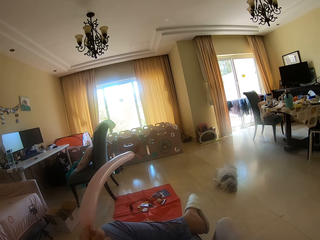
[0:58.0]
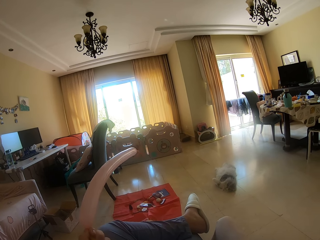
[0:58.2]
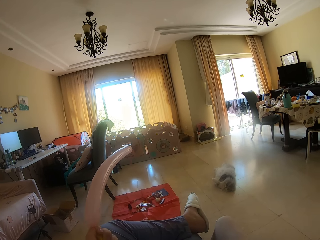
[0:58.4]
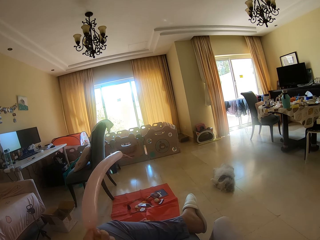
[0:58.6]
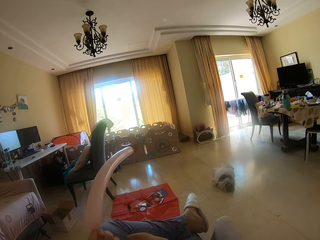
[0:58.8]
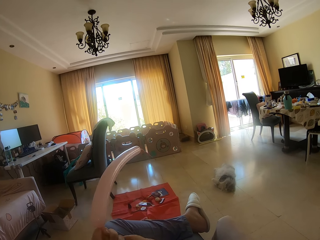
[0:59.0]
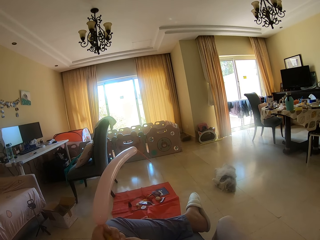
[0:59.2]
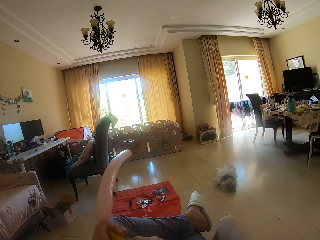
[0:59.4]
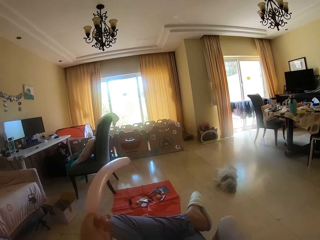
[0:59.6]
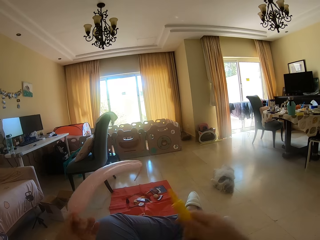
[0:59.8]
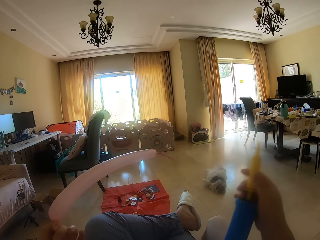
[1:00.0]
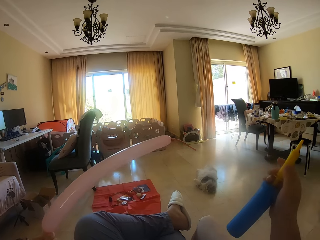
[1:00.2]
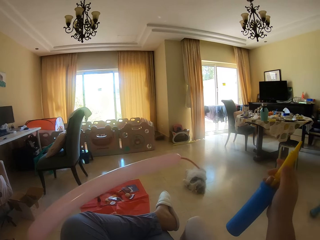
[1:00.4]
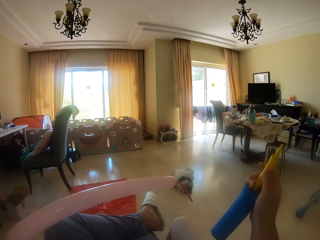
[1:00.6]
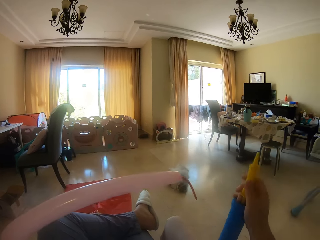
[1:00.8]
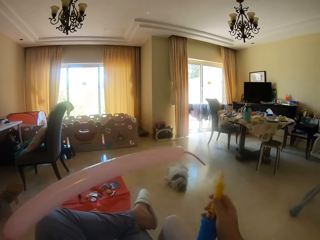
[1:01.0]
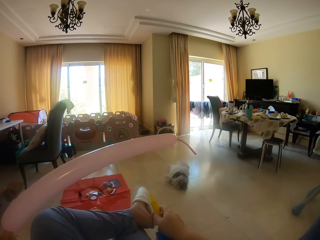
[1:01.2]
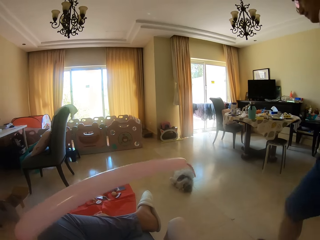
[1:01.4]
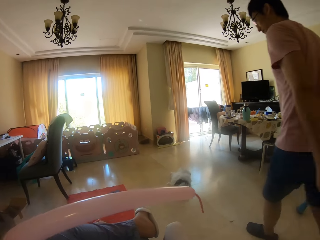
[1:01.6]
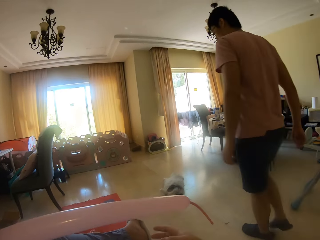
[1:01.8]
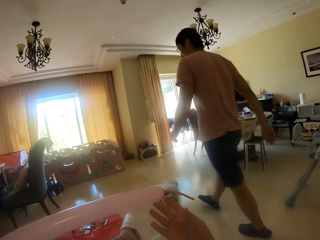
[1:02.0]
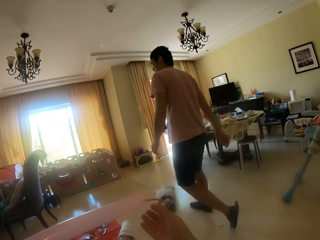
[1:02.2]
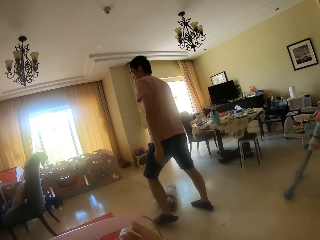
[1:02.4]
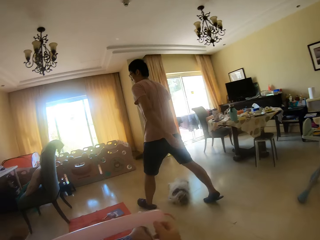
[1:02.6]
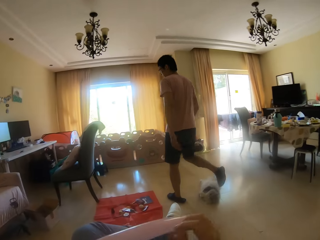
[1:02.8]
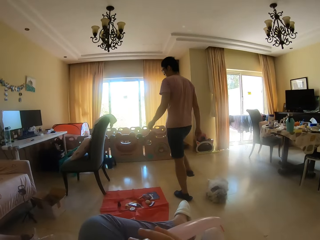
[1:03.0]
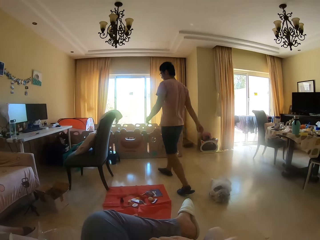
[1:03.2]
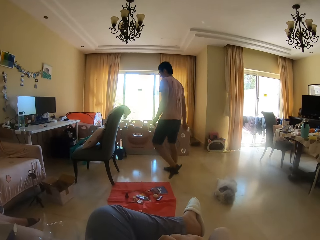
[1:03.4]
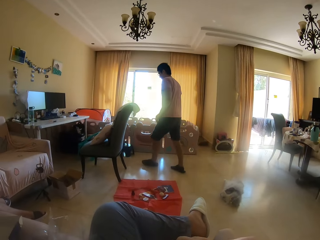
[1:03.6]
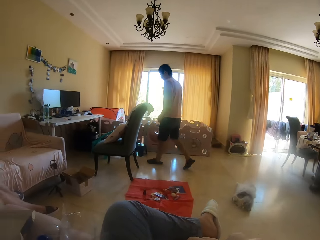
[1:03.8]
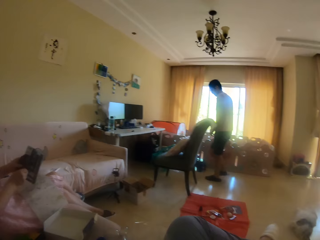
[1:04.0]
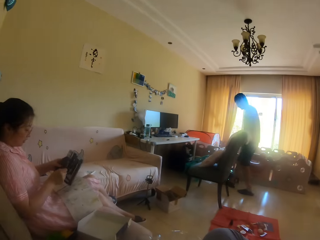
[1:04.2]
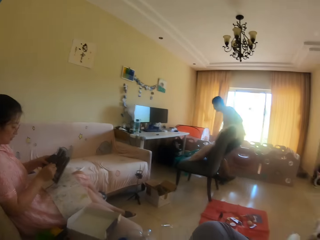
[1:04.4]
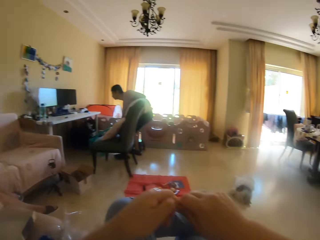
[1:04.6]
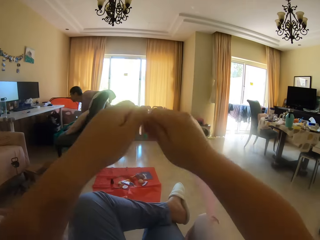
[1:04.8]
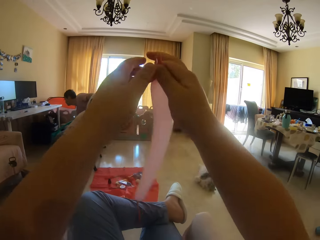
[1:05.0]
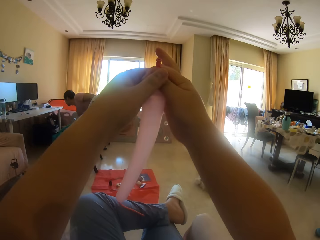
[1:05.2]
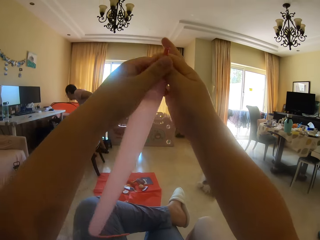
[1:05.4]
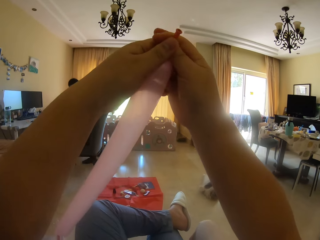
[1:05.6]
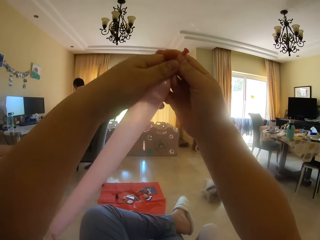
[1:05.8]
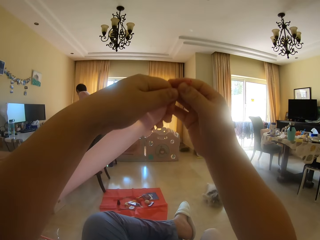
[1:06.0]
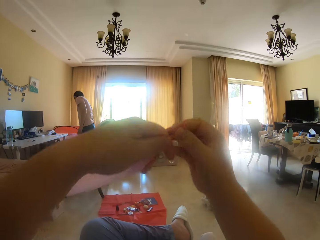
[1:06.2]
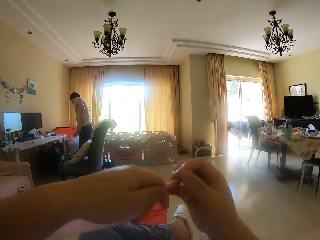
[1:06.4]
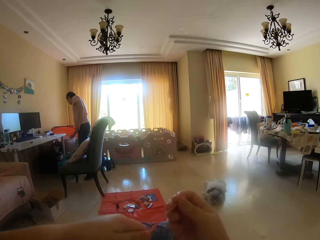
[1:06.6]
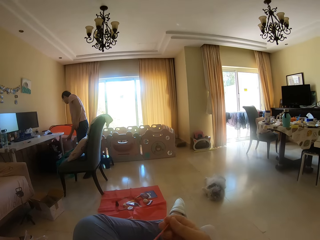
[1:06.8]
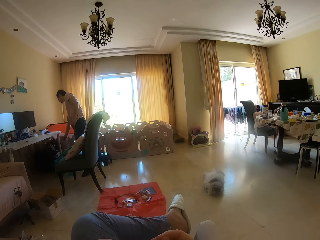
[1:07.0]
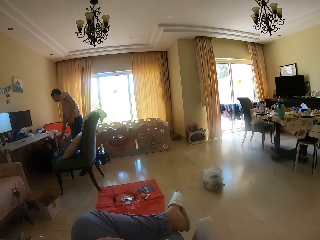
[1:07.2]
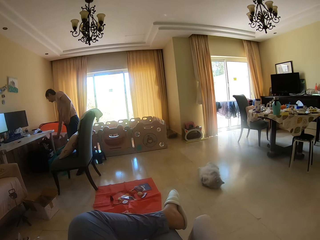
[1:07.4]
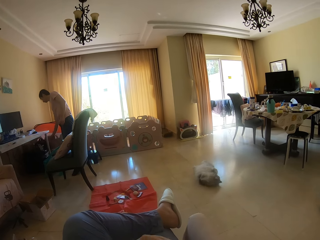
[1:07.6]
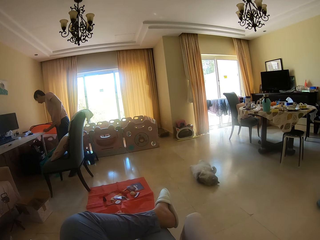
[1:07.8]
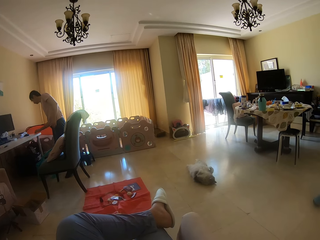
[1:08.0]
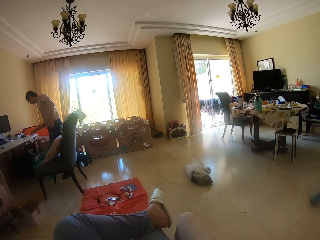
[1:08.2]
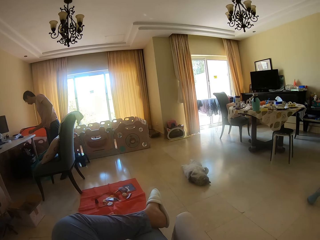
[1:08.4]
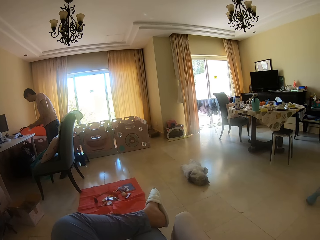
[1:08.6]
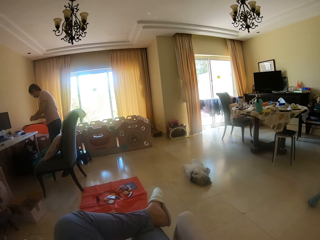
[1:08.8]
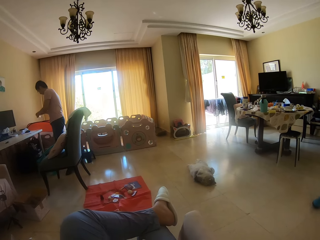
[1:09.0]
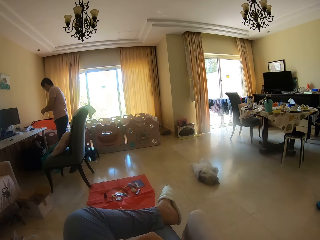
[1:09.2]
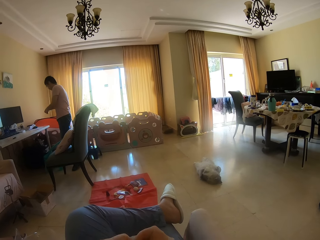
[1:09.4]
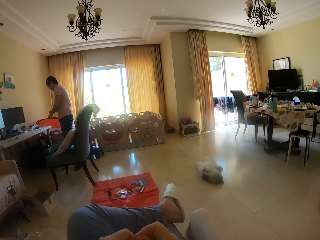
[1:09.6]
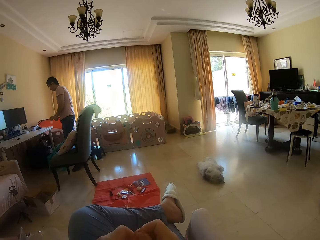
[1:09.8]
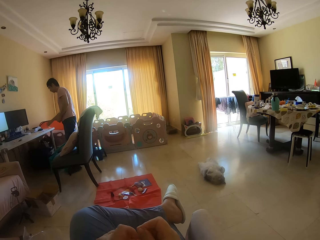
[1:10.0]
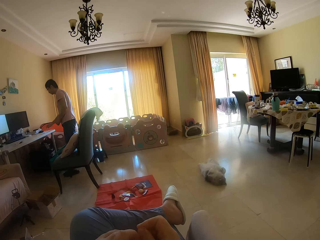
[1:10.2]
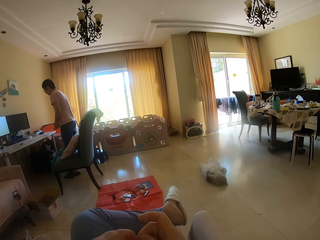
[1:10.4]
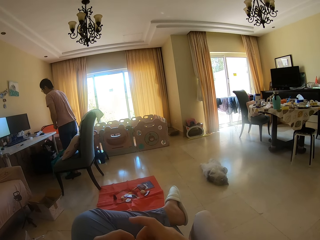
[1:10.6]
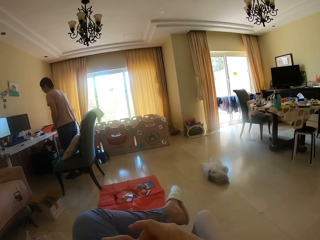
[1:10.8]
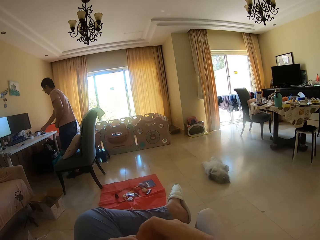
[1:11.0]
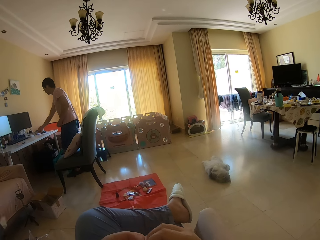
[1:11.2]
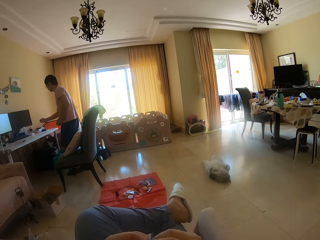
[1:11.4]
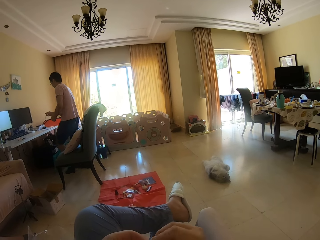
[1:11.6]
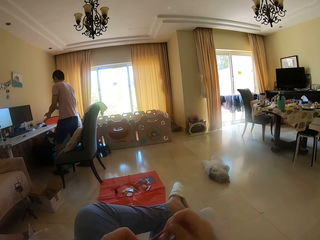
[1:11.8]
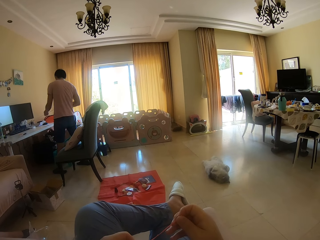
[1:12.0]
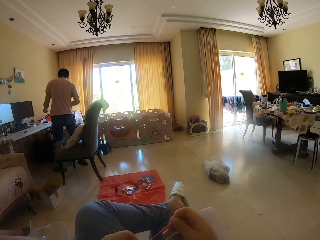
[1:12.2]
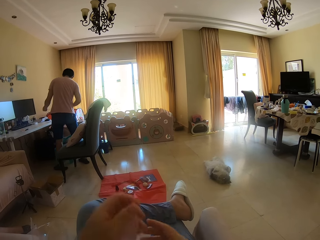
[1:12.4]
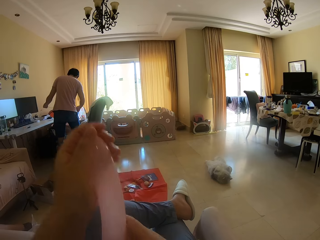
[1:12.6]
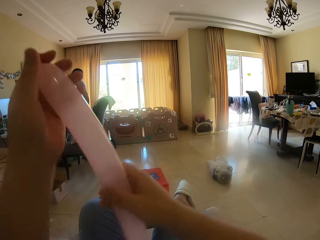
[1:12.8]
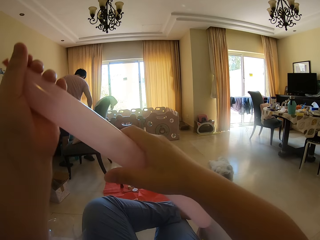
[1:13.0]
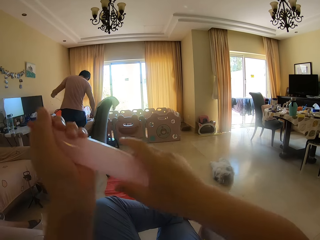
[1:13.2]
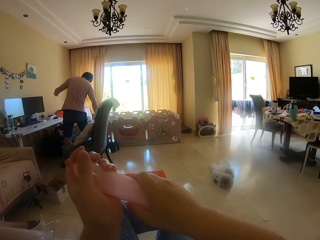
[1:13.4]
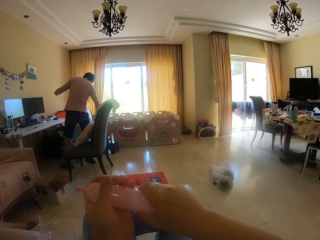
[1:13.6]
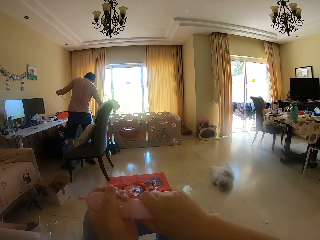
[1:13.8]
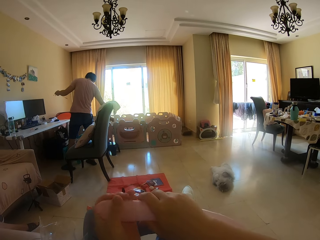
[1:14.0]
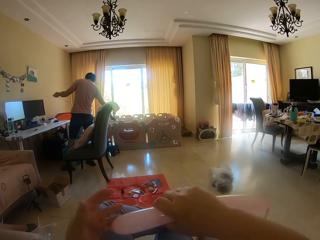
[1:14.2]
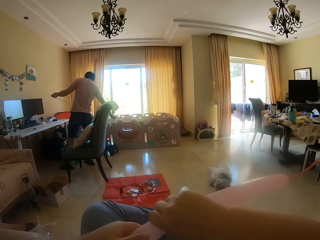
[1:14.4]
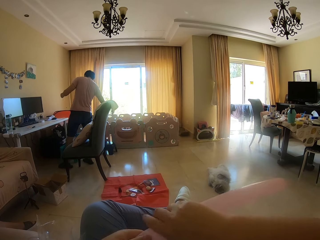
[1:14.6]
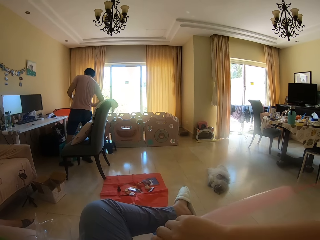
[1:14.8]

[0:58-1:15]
The camera wearer moves the inflator aside. A man walks across the room beside the camera wearer. The camera wearer touches the balloon and holds the balloon. A lady touches a board. The lady talks to the camera wearer. The man bends down. The camera wearer lifts the balloon and puts down the balloon. The man drops something. The man picks up a plastic bag and touches the plastic bag with the other hand. The camera wearer ties the tip of the balloon. The man drops the plastic bag. The camera wearer moves the hands. The man picks up earphones. The camera wearer pulls the balloon. The man holds the earphones with the other hand. The camera wearer lifts the balloon, holds the balloon with the other hand, and lowers the balloon.

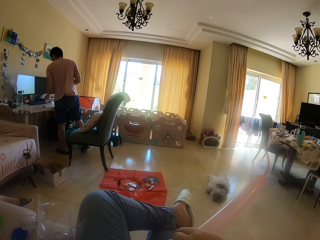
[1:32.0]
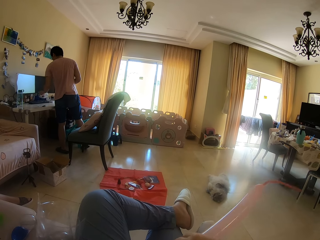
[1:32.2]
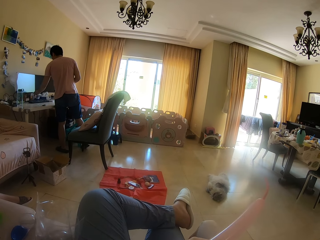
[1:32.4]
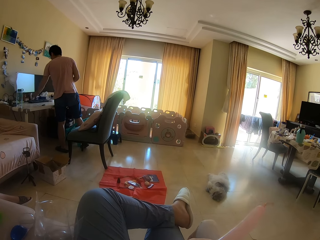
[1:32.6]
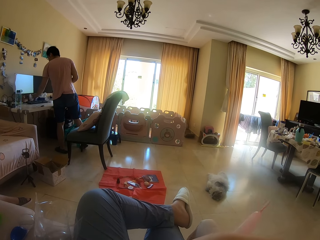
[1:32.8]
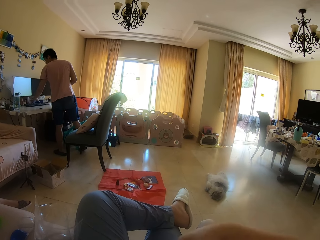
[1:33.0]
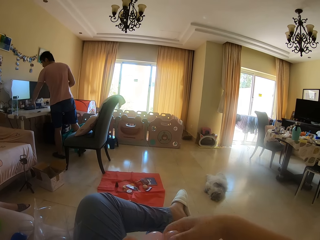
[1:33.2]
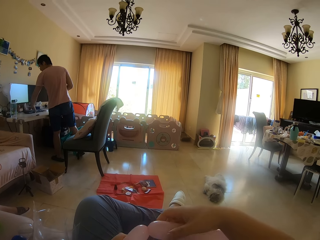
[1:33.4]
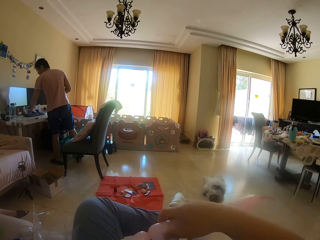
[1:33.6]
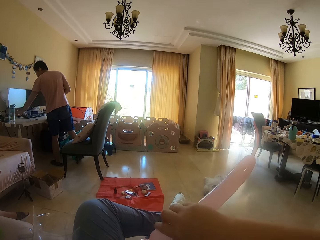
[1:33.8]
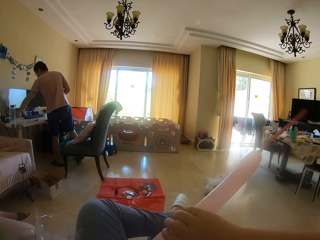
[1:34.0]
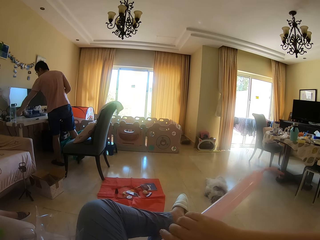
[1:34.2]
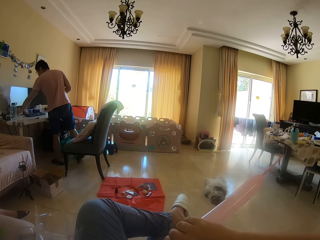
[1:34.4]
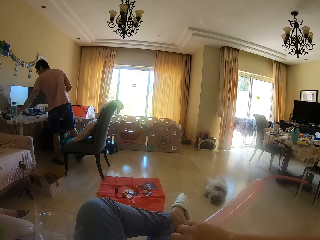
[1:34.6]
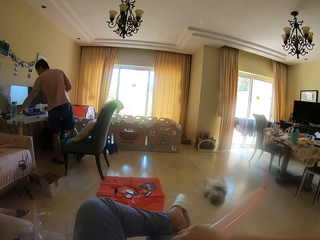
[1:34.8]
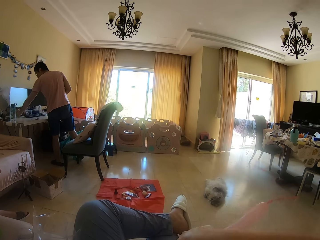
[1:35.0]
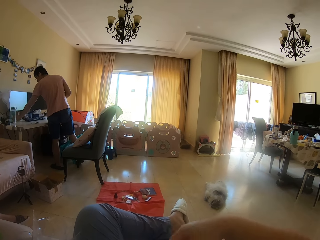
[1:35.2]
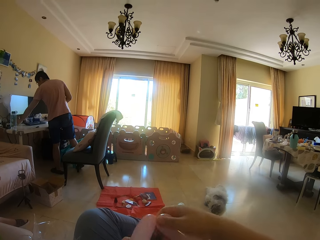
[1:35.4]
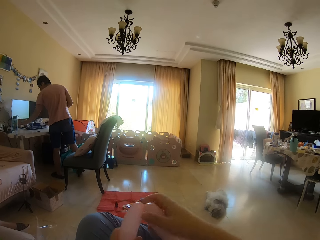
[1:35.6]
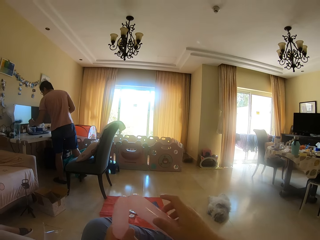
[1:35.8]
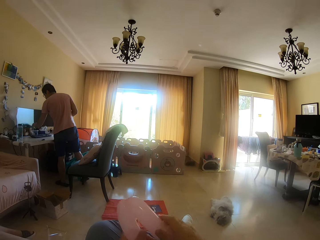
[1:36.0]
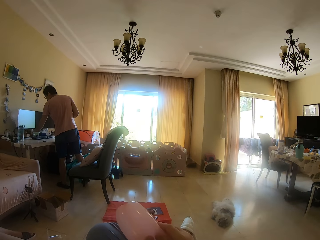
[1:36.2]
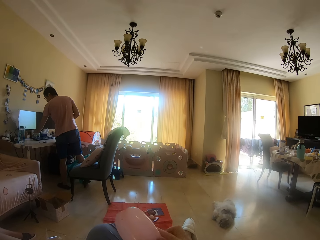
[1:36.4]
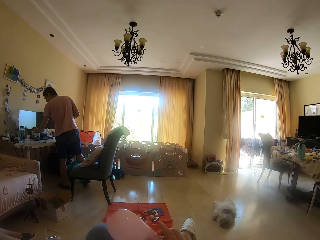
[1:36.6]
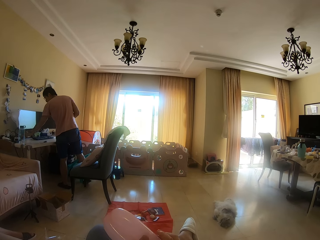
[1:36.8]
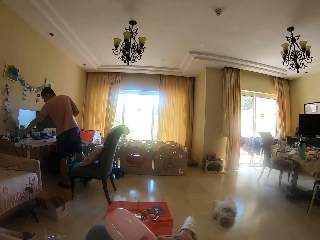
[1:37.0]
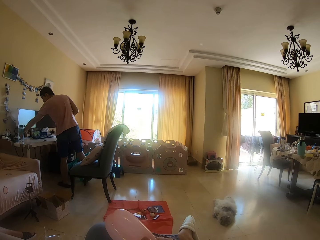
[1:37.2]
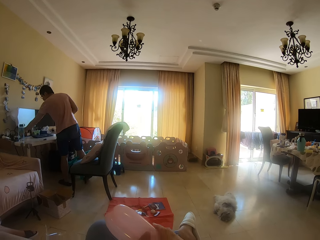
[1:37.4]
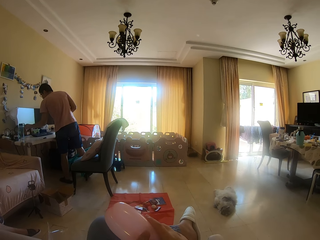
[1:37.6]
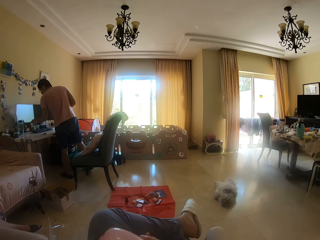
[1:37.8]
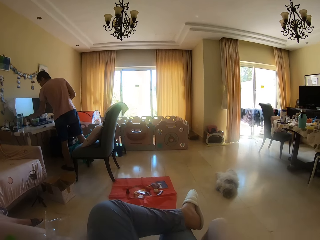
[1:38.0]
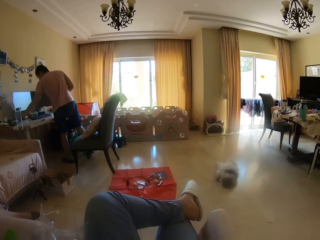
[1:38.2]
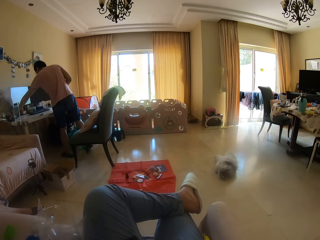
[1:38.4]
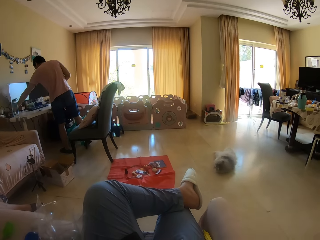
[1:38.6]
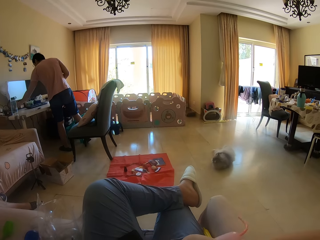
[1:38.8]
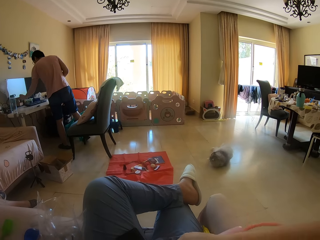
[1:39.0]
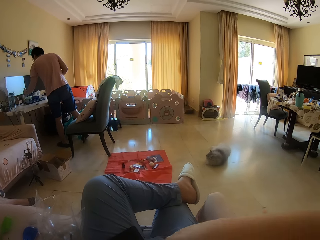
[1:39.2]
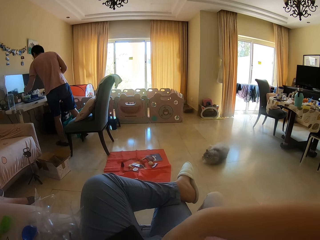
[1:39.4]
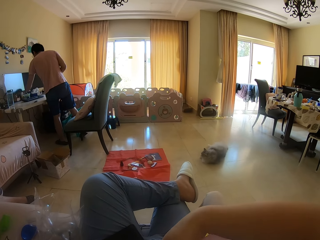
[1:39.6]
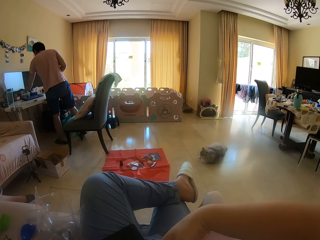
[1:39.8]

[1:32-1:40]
A man drops something in a container. The man lifts the container, puts the container down, moves a keyboard, picks up something, and drops something in the container. The camera wearer folds the balloon. The man picks up something and drops something in the container. The camera wearer lowers the balloon. The man picks up something and drops something in the container.
